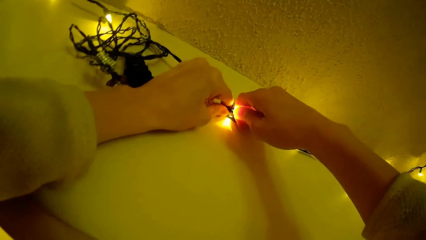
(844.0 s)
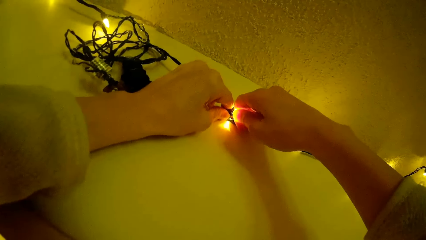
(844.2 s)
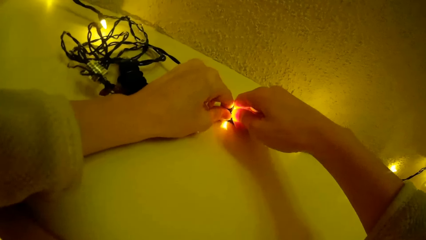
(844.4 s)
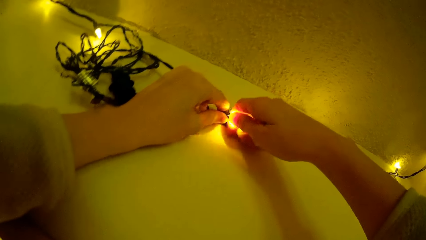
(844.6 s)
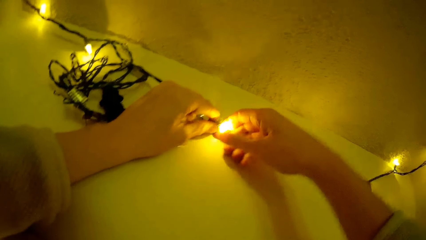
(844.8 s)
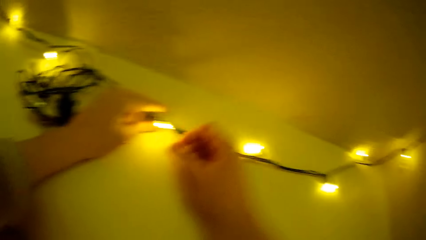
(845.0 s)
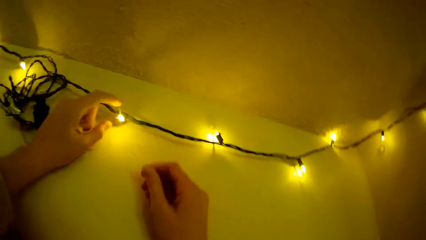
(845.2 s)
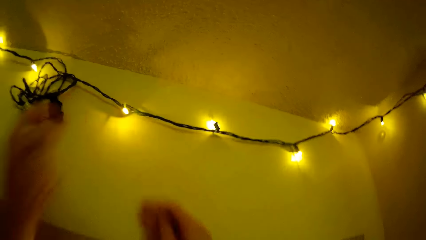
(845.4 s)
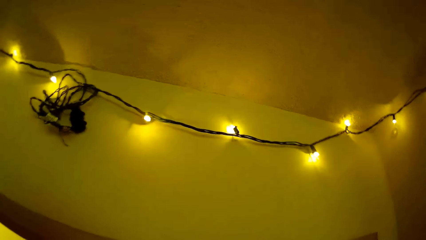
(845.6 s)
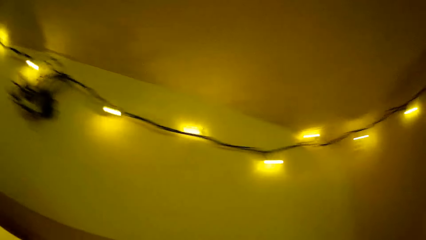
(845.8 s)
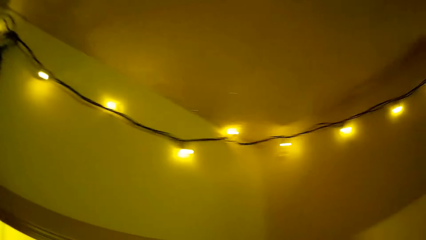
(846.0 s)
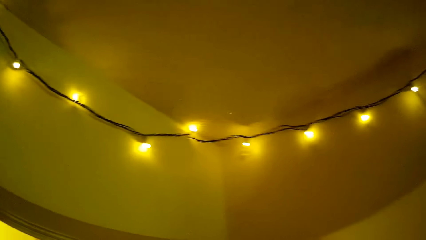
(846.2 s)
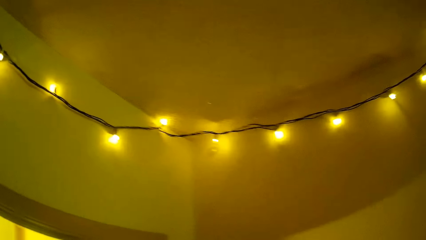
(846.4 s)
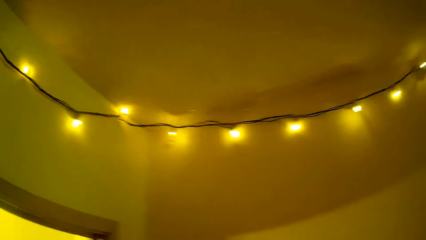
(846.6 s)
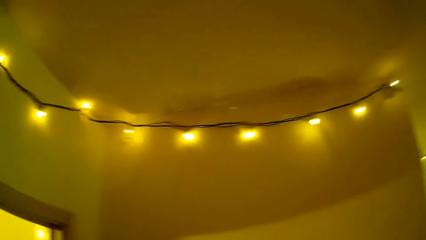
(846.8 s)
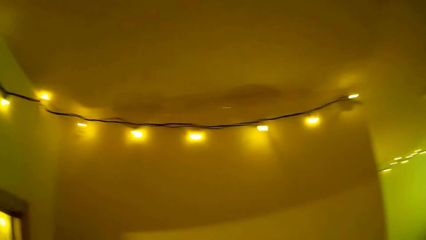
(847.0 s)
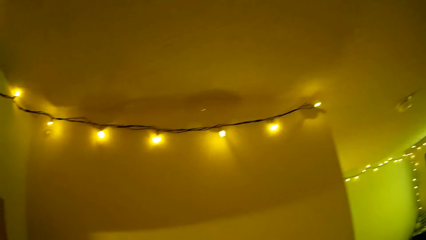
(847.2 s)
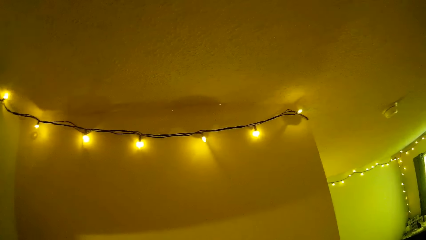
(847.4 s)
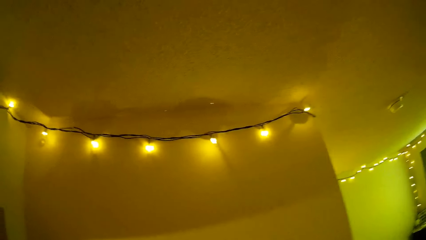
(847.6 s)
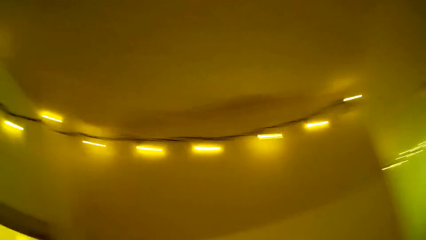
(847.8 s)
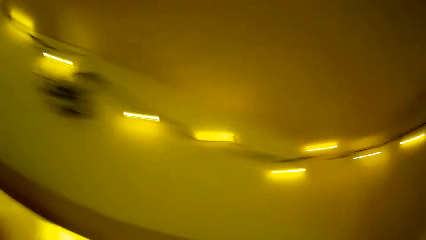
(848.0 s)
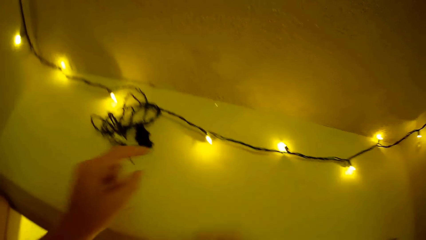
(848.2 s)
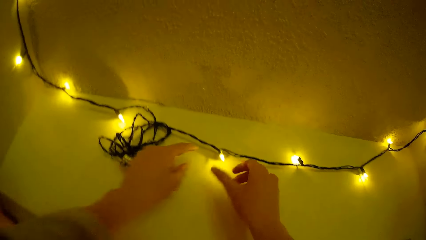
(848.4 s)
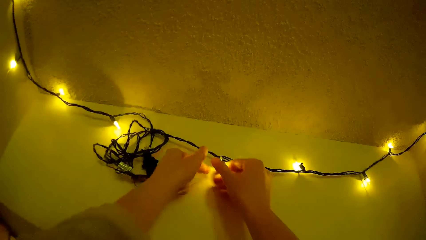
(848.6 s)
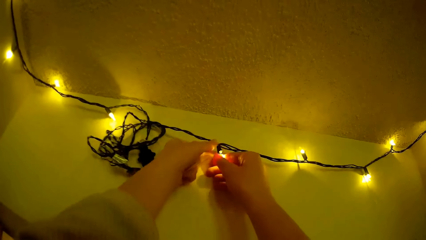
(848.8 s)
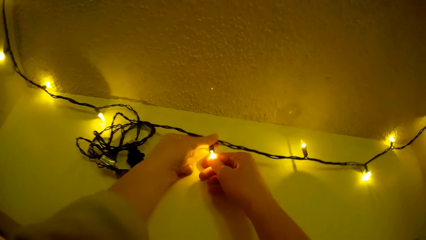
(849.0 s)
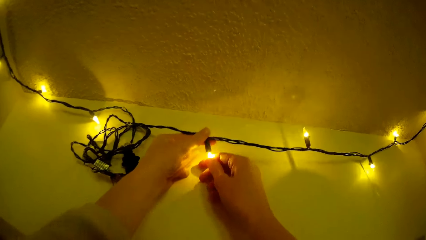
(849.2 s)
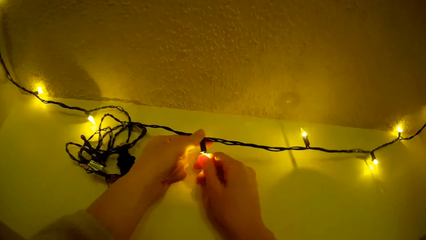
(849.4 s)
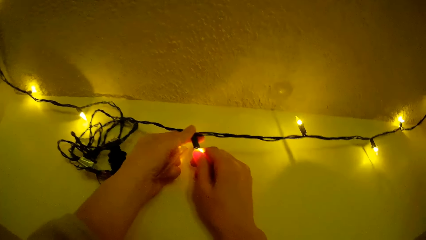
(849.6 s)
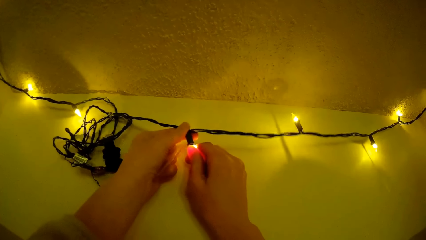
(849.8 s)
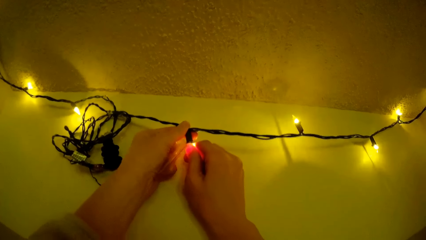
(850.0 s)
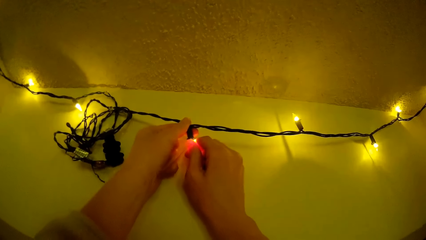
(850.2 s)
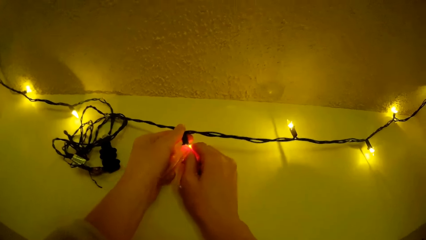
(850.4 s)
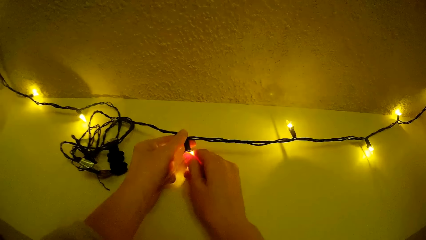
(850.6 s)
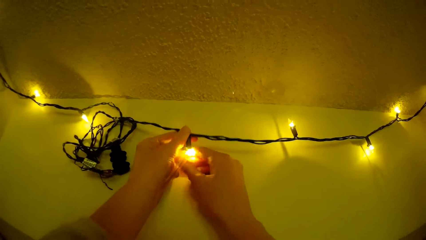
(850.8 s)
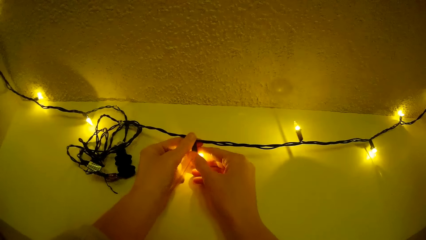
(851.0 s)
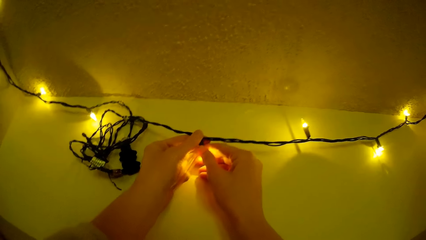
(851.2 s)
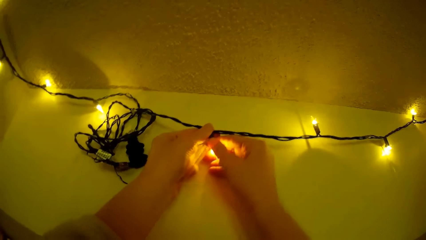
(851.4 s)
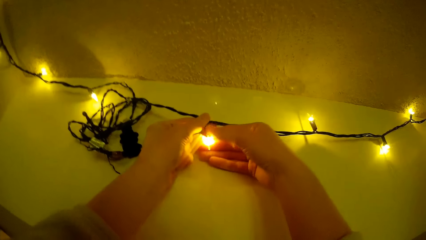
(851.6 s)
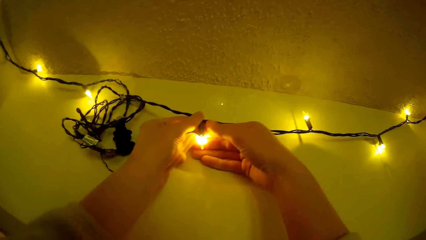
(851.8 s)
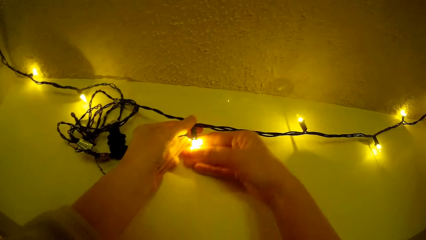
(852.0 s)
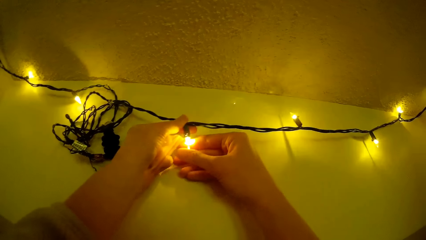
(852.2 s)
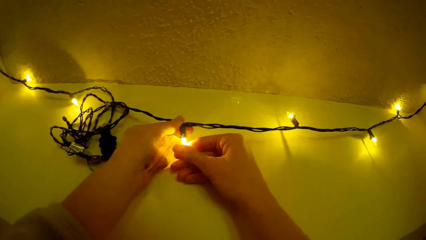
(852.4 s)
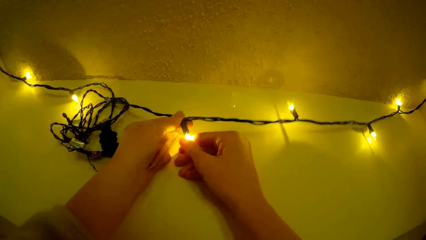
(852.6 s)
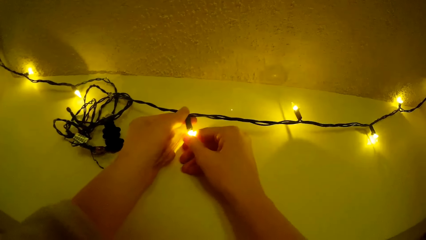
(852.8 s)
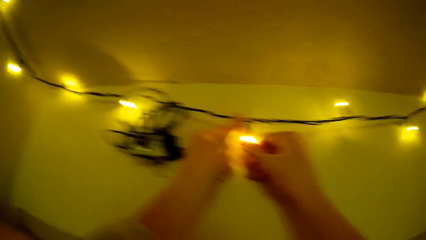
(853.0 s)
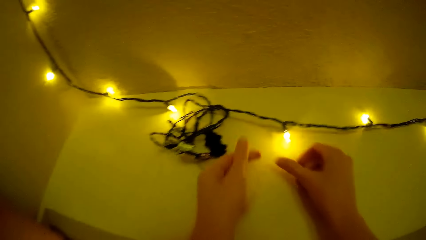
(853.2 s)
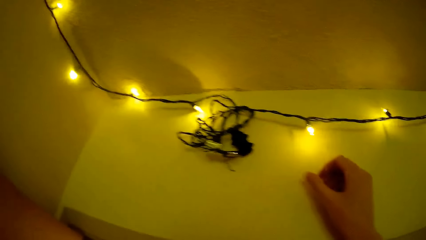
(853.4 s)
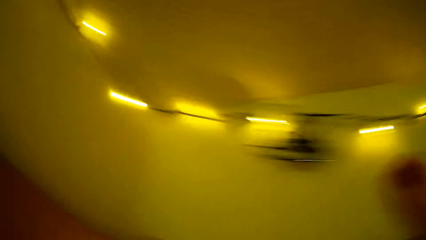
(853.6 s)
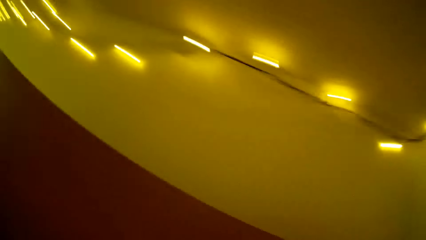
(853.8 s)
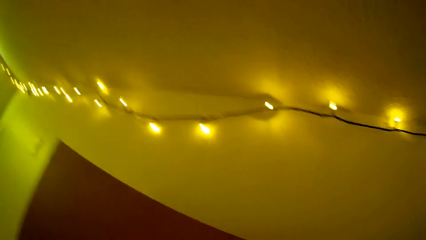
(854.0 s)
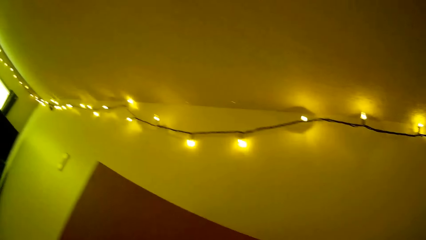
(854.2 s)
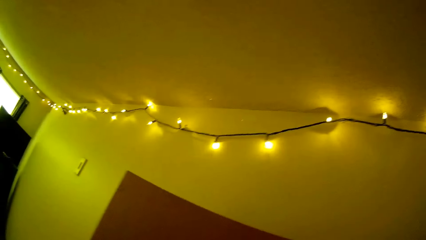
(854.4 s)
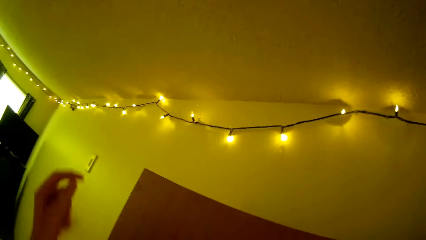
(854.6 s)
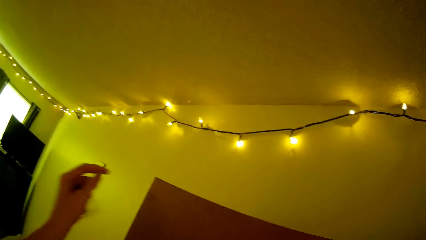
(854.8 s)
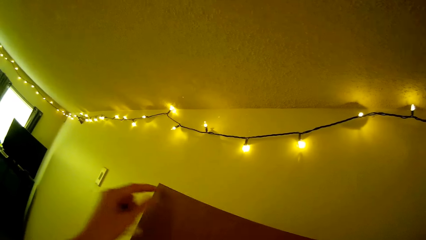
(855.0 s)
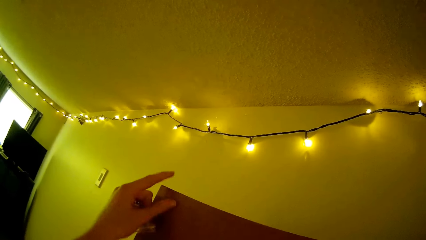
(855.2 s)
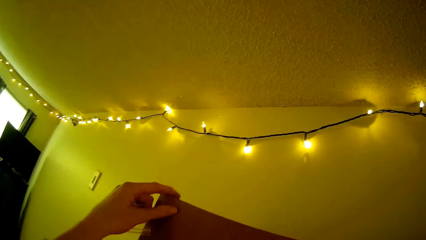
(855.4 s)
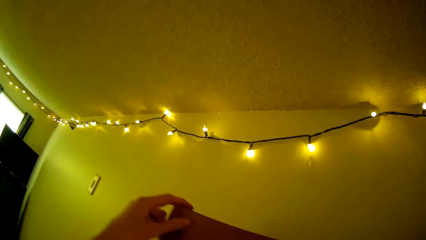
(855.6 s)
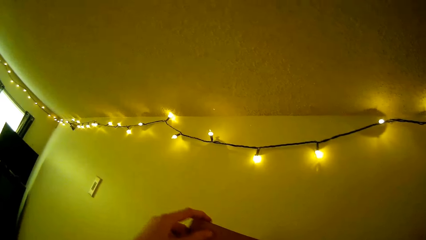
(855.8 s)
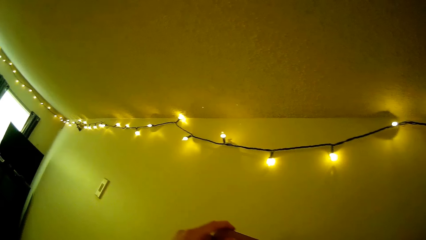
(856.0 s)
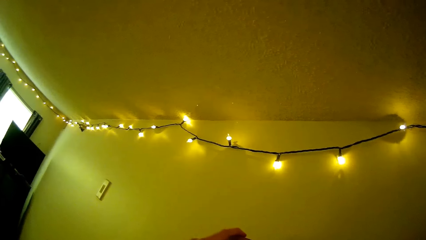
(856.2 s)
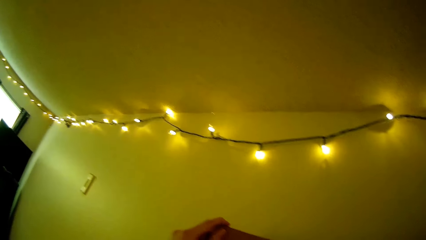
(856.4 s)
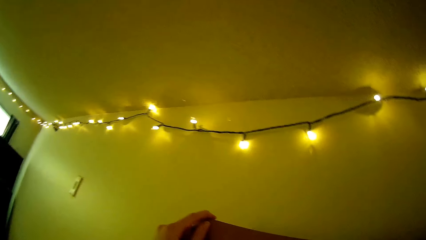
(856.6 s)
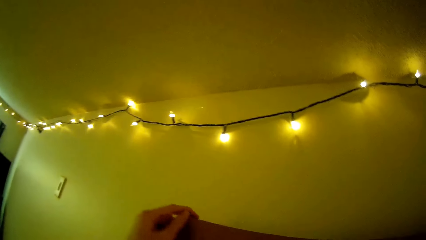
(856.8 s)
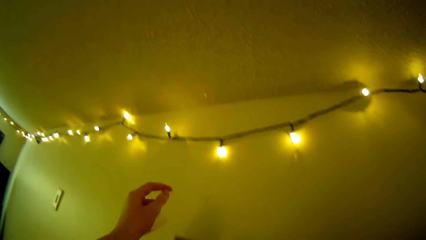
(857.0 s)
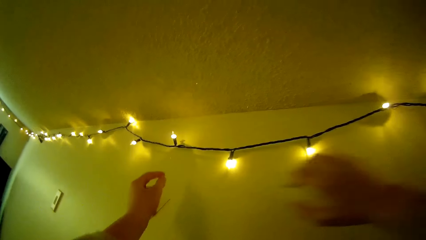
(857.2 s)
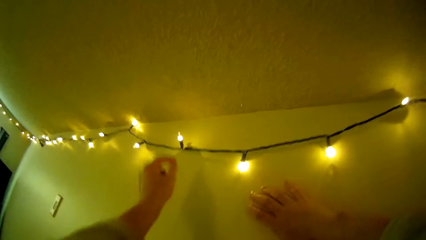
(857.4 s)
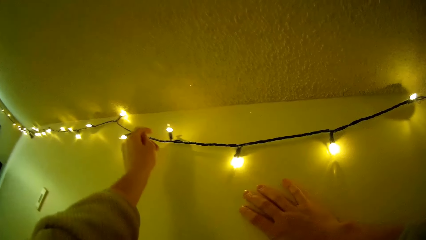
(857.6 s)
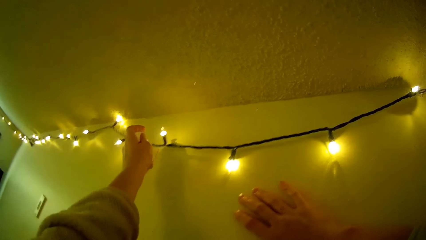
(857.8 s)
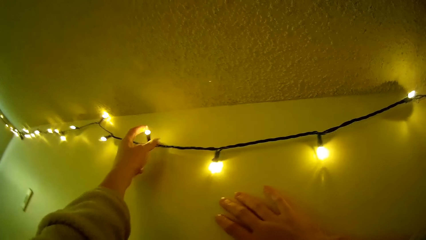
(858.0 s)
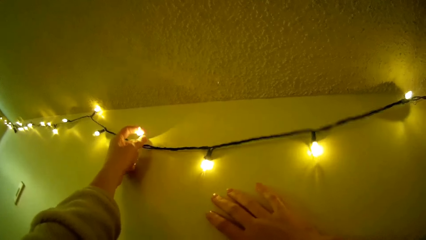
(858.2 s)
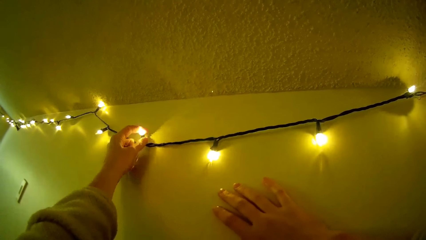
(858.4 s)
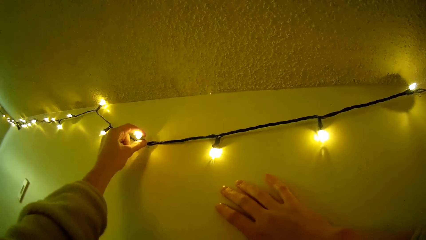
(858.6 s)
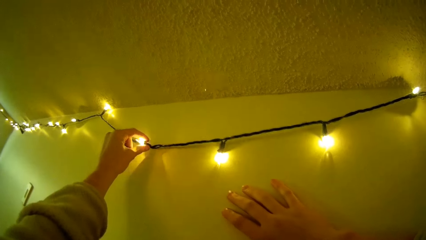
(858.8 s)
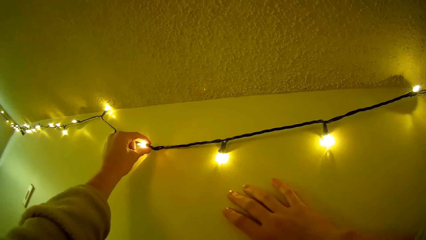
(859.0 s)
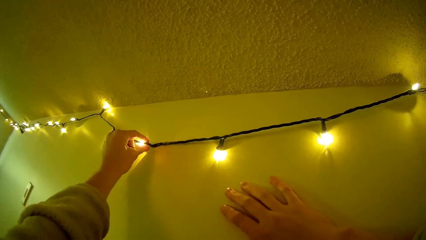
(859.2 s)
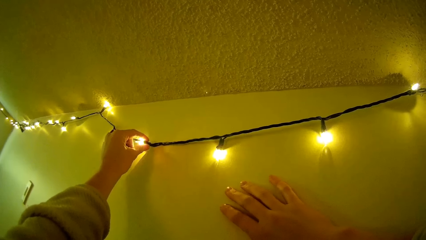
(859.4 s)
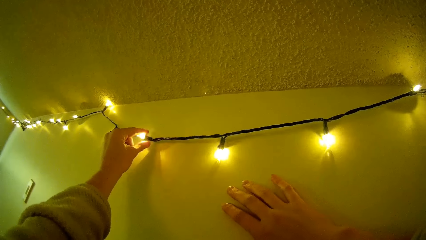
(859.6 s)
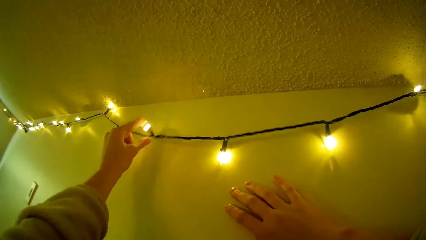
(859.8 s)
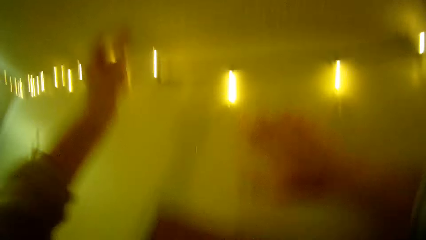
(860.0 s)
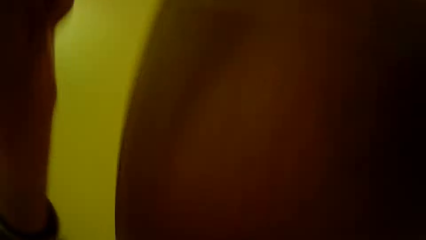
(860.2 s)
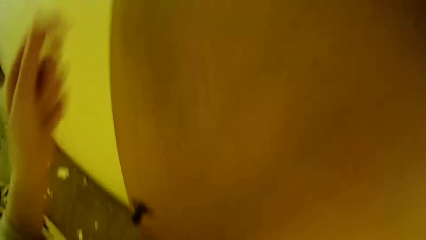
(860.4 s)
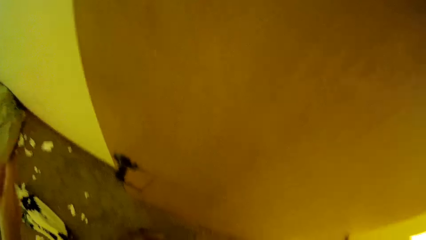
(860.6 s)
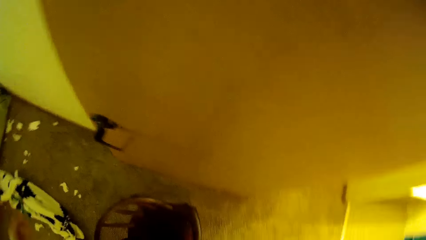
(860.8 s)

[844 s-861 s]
The camera wearer looks around the room. She adjusts the Christmas light or LED light with her hands. She looks around the room. She holds the door. She touches the LED light. She adjusts another Christmas light with her hands.
